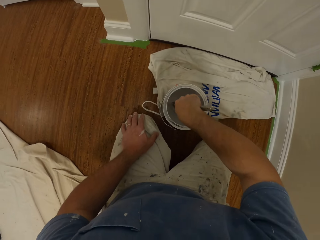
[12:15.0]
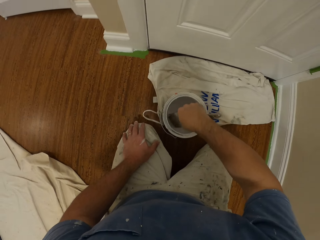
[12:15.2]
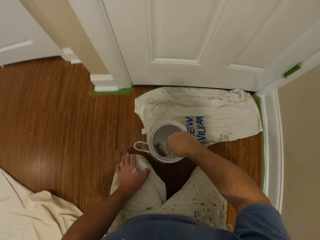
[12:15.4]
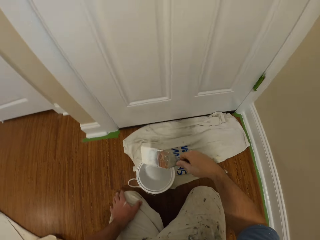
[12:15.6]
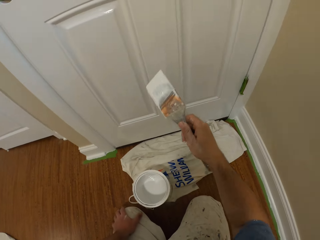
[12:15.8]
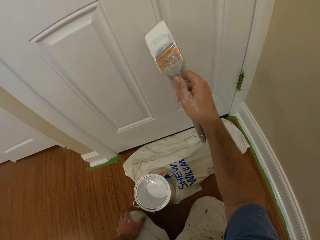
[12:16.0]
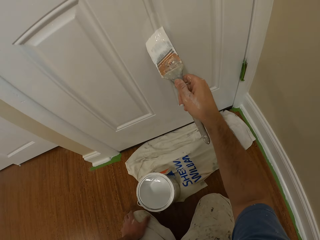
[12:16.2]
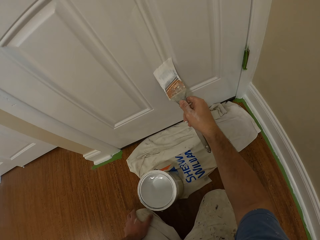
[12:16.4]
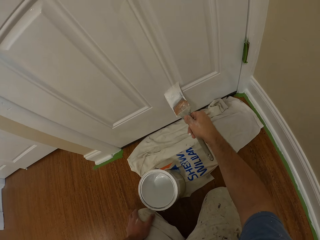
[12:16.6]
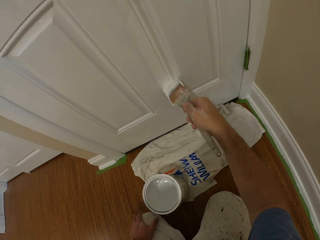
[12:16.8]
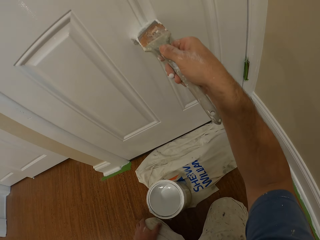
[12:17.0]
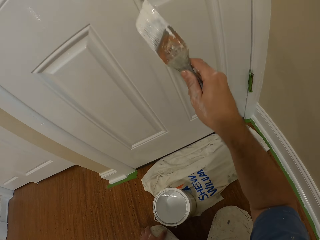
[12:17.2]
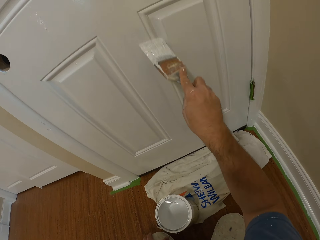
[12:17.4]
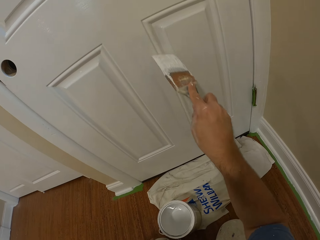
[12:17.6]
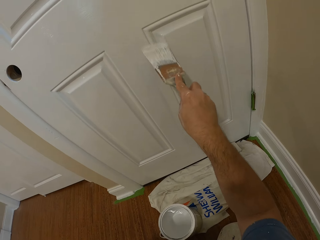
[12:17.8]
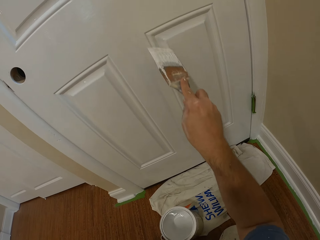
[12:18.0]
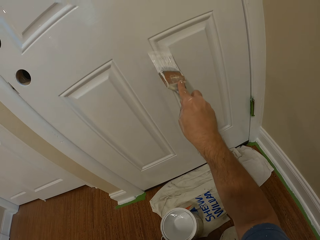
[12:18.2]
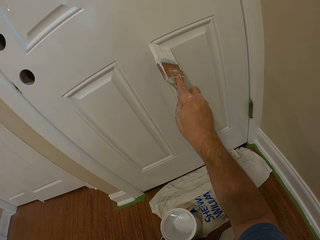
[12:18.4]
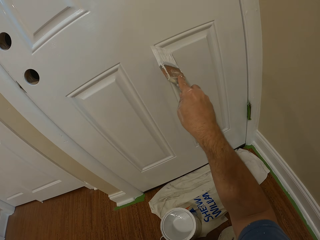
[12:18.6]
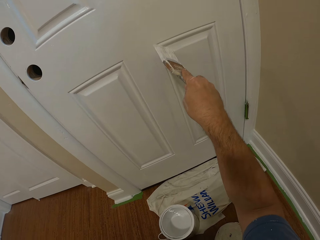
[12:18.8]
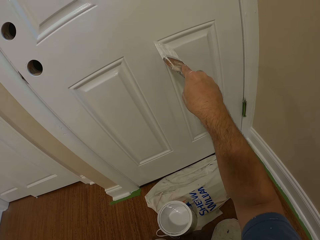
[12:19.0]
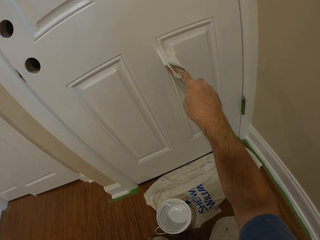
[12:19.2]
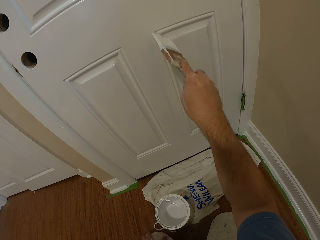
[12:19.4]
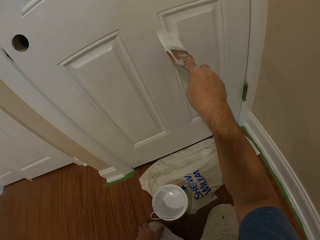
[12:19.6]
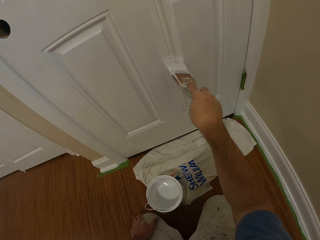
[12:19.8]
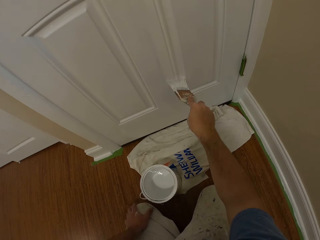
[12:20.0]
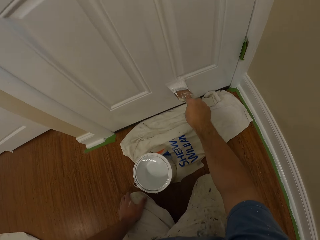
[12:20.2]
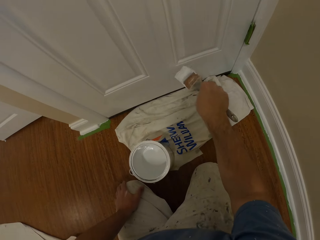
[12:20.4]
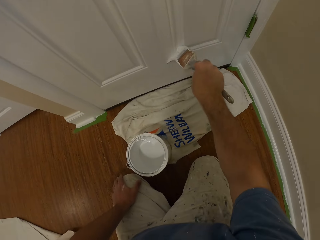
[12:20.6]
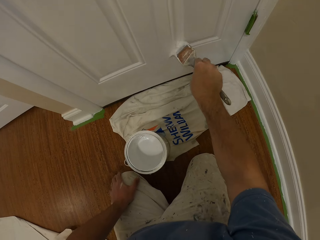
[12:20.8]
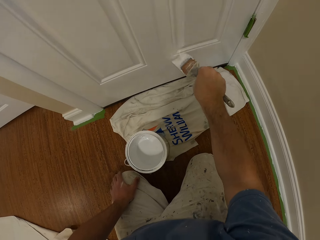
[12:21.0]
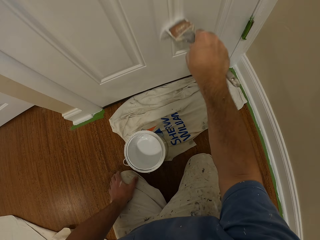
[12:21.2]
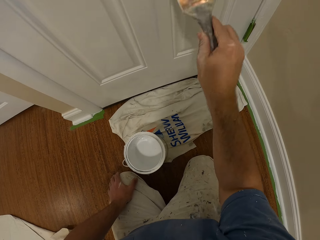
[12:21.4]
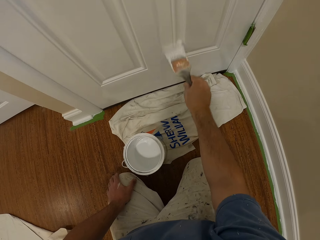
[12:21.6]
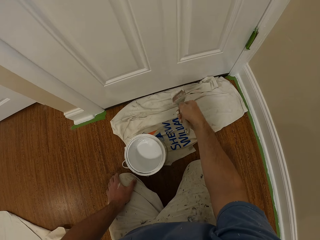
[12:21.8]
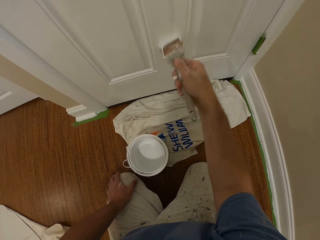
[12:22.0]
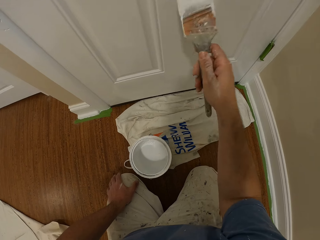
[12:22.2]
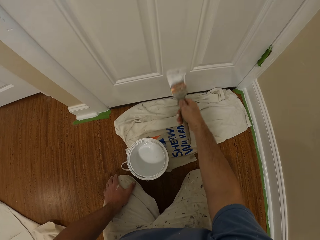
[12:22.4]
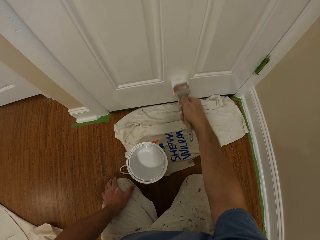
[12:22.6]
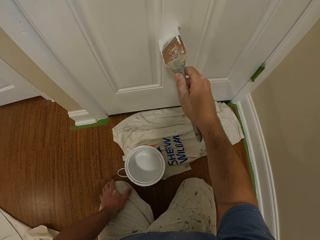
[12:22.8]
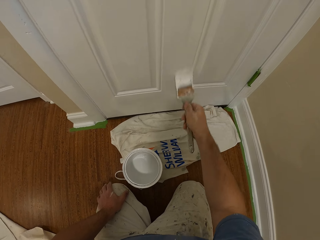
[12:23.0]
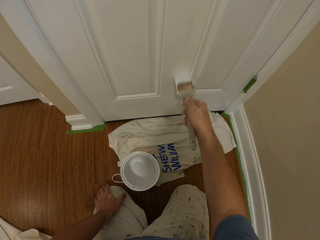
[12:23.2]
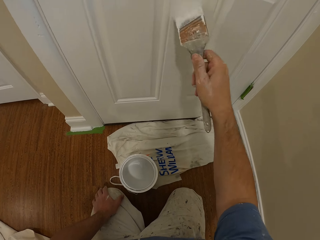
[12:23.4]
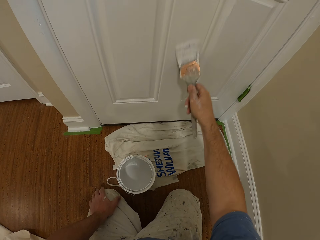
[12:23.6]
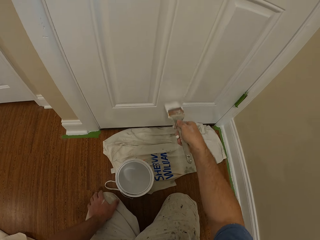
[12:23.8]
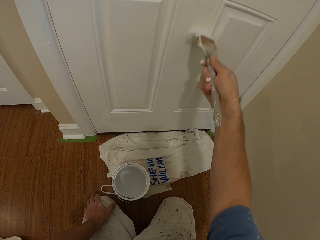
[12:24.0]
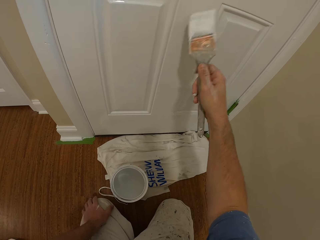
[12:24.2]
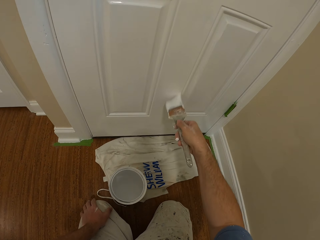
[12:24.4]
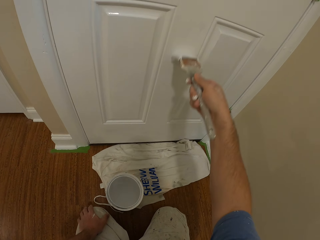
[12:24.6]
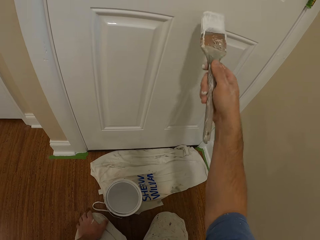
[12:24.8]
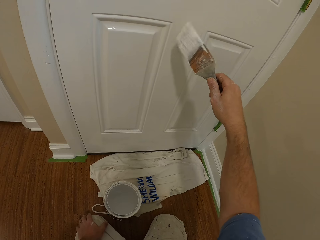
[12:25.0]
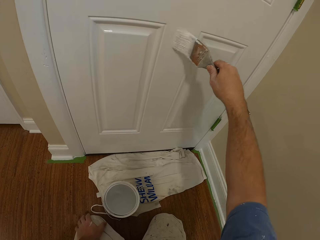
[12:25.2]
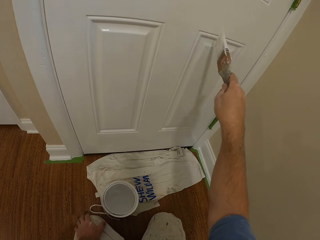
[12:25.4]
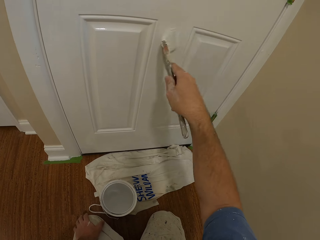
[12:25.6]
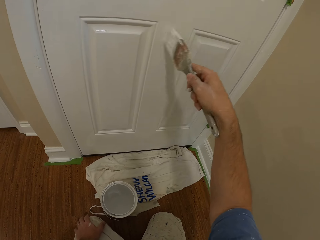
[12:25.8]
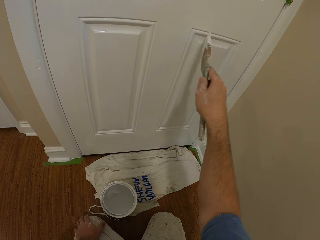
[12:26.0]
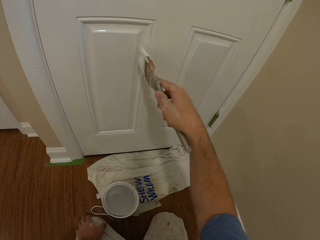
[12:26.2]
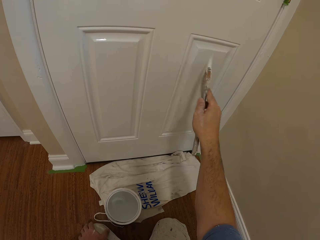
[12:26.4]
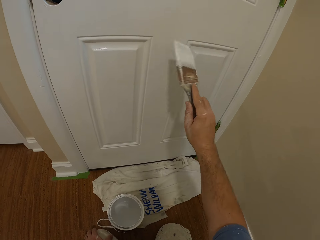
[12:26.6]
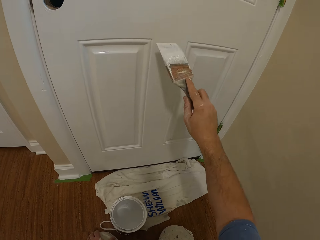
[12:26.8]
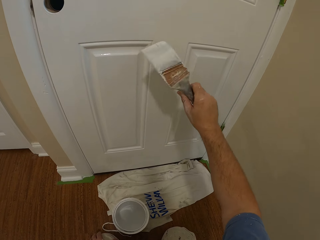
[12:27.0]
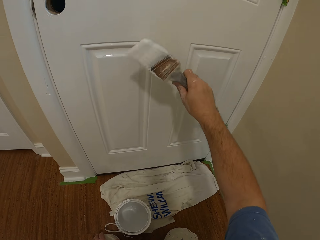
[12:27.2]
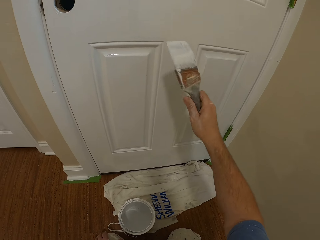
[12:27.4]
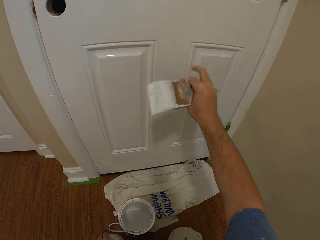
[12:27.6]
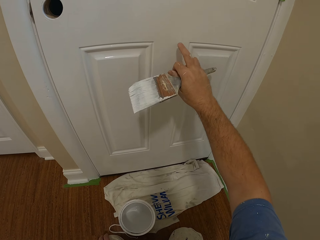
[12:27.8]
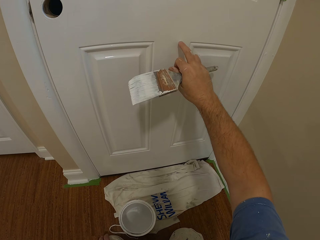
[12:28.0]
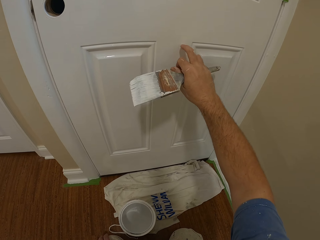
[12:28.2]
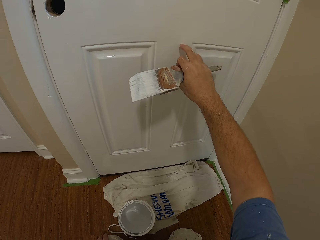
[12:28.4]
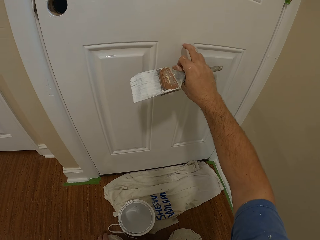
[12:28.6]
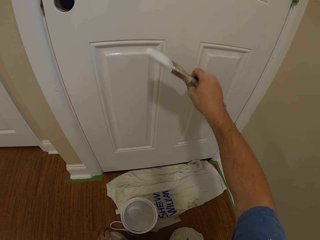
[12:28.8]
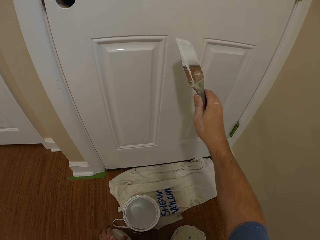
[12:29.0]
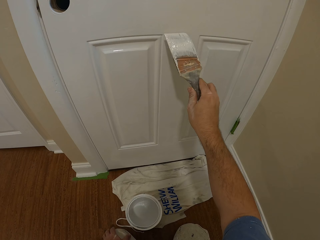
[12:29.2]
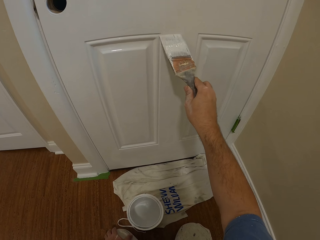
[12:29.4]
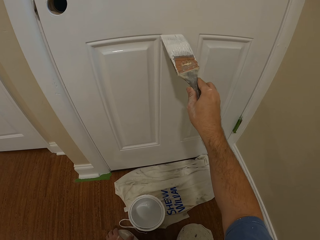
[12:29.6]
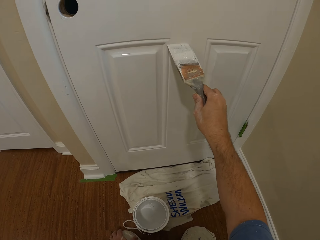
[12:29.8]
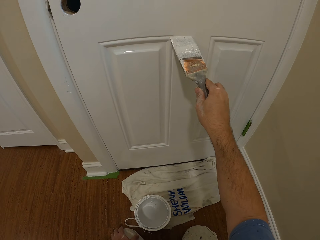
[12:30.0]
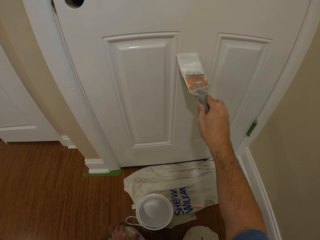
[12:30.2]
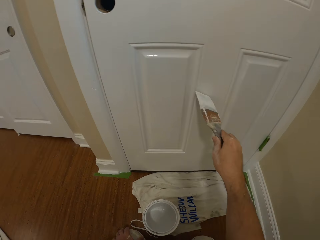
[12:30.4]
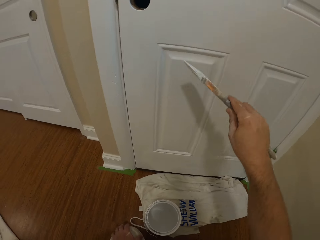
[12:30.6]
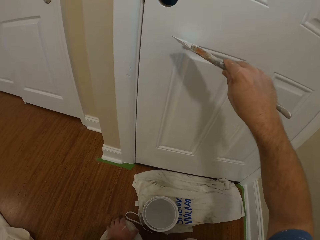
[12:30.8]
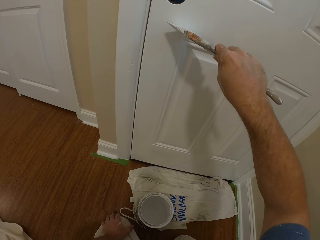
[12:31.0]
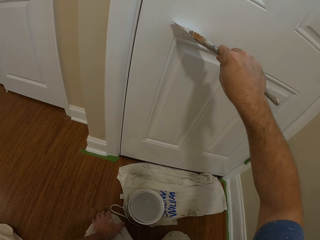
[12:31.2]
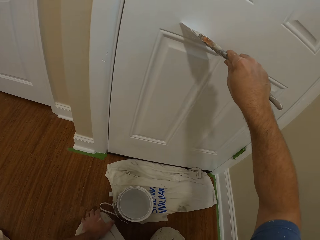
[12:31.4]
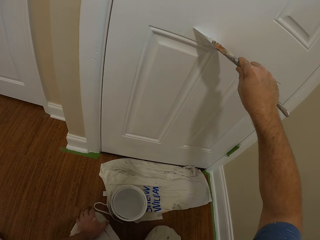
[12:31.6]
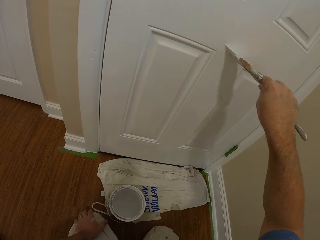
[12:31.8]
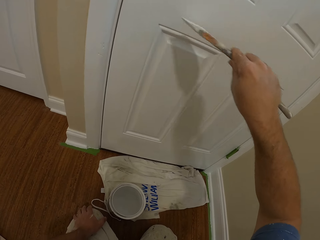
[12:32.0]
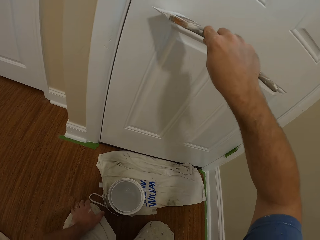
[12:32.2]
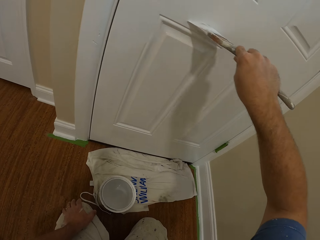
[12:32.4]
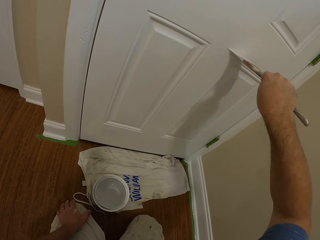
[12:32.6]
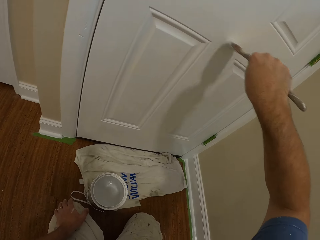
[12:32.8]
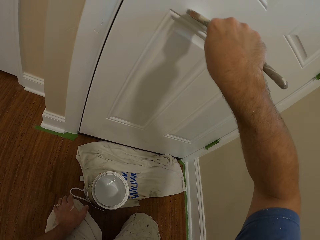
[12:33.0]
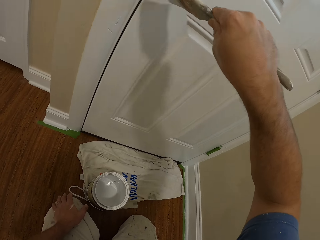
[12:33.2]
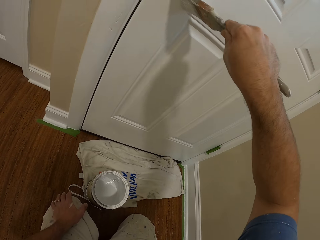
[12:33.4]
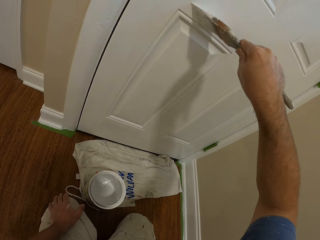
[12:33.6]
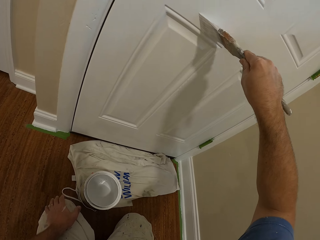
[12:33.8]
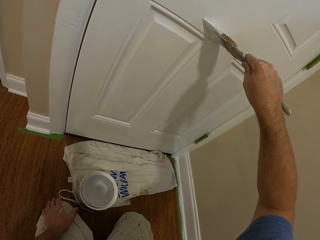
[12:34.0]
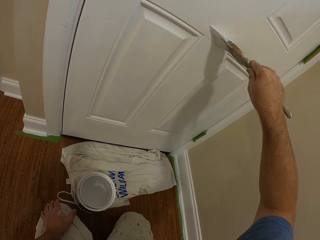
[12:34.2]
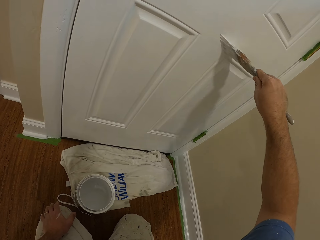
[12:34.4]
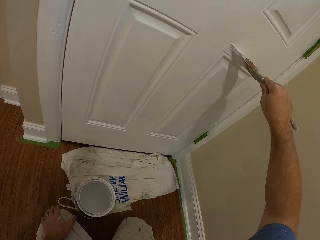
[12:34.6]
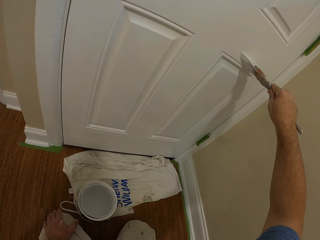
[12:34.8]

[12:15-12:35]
The camera wearer inserts the paint brush into the paint container on the floor. He draws paint from the paint can with the paint brush. He removes the paint brush from the paint container. He paints the door with the paint brush in his right hand. He scratches the door with his index finger. He touches the door with the middle finger of his right hand. He removes his right hand from the door. He paints the door with the paint brush in his right hand.
